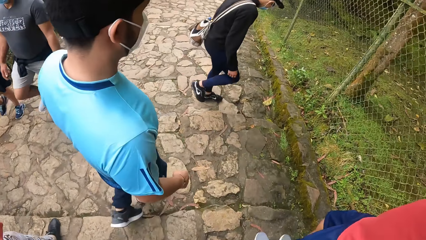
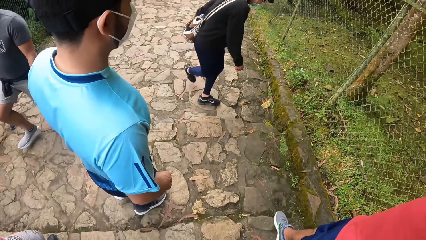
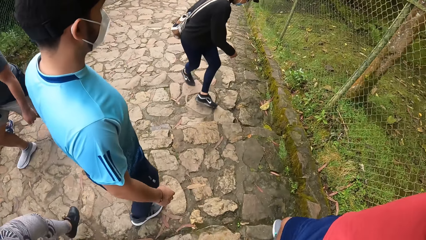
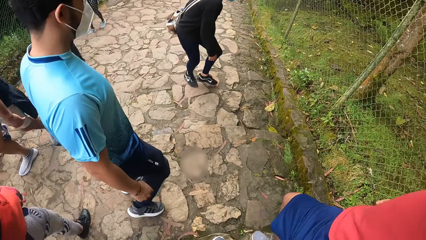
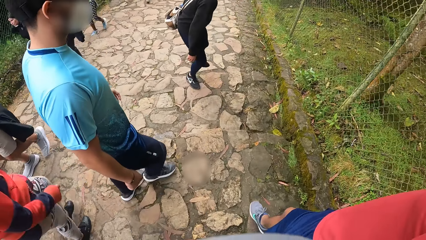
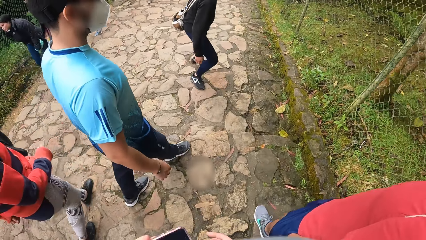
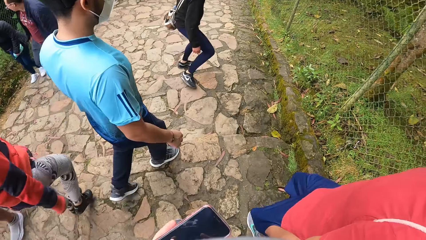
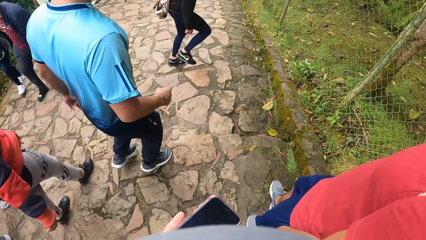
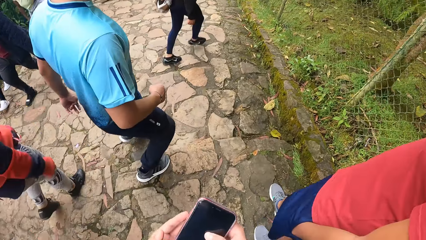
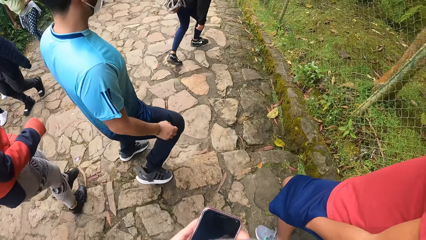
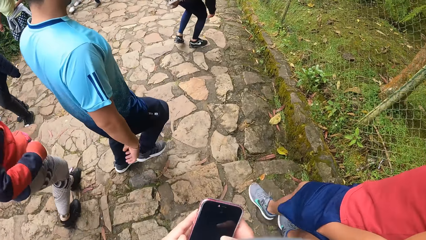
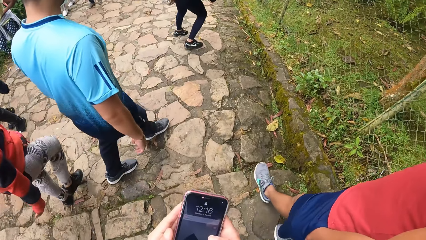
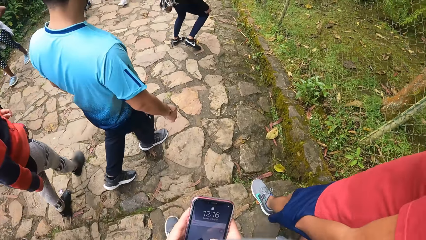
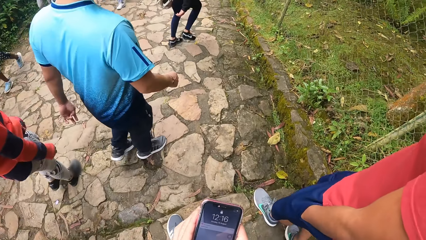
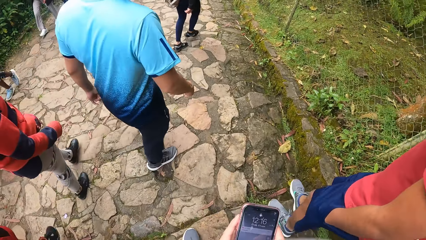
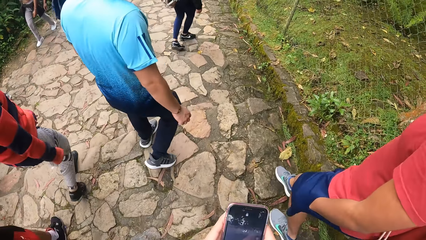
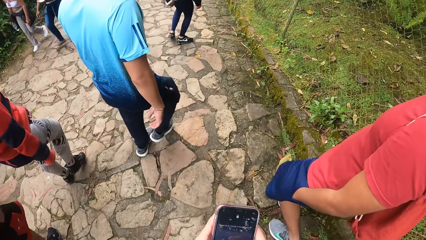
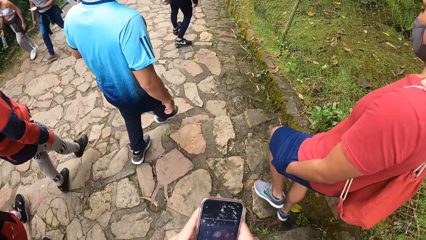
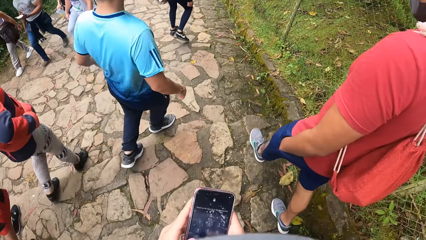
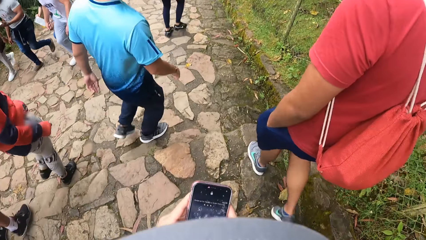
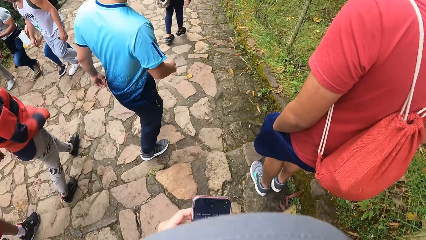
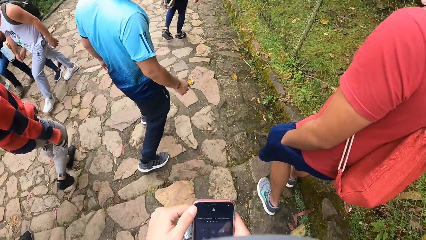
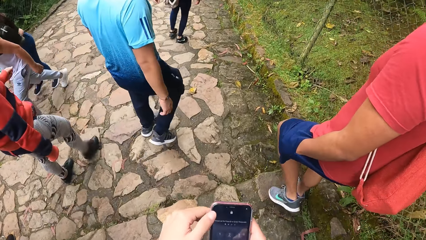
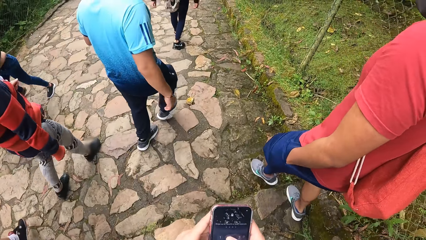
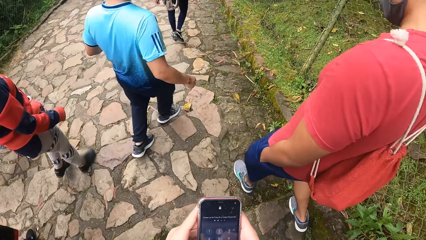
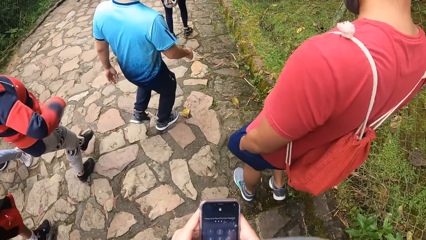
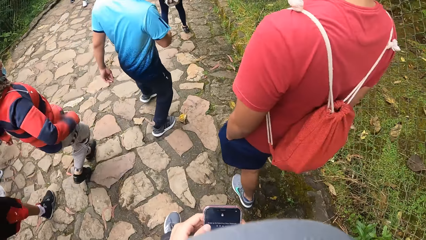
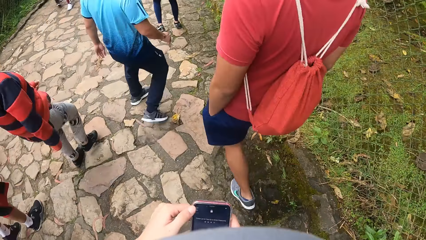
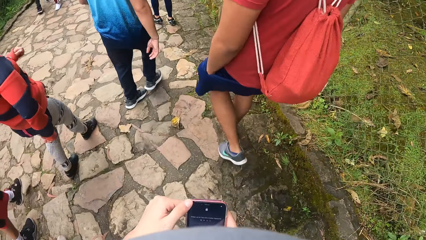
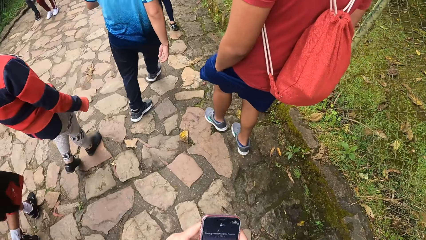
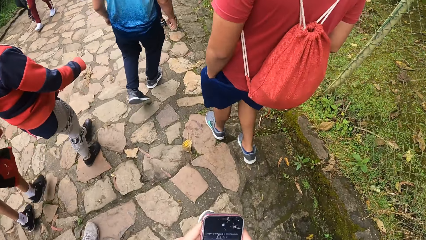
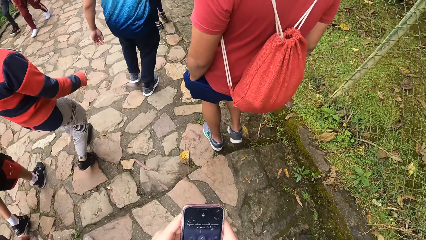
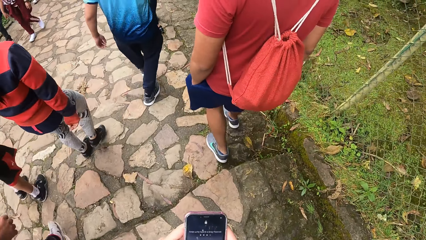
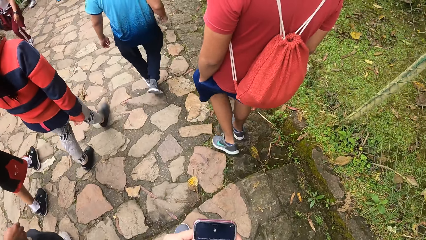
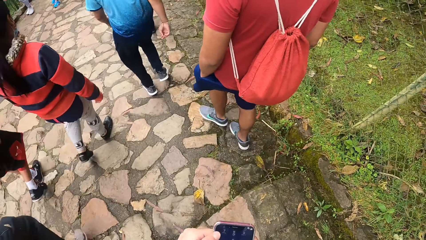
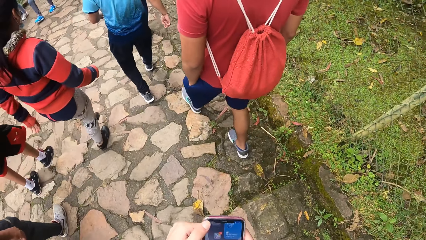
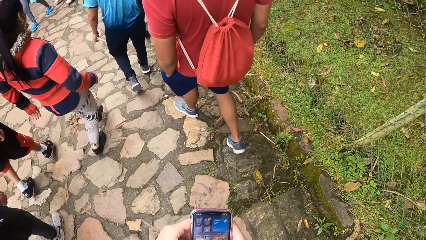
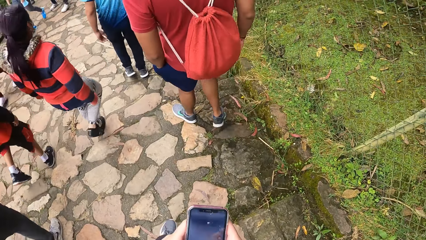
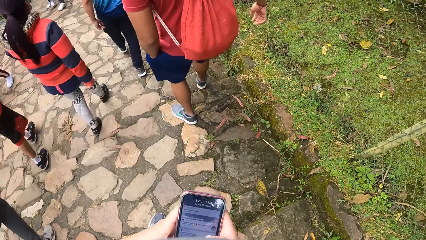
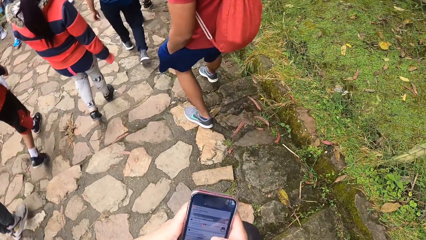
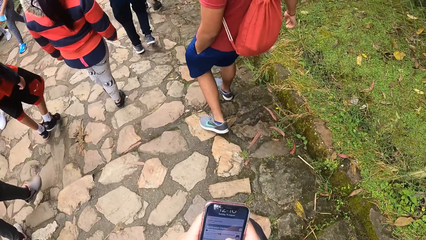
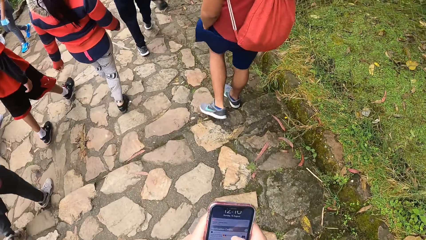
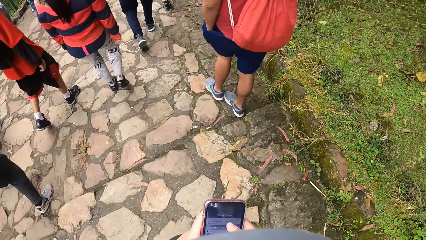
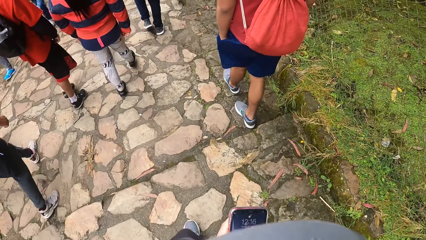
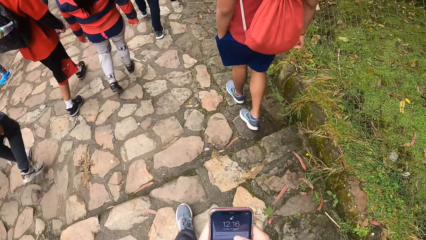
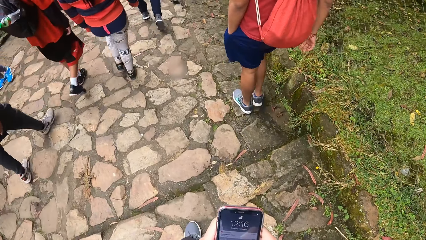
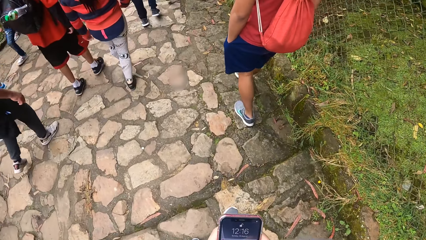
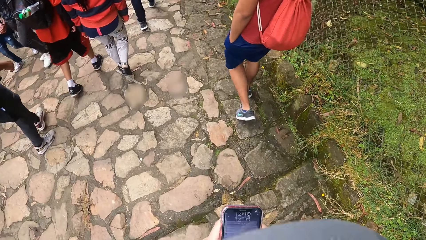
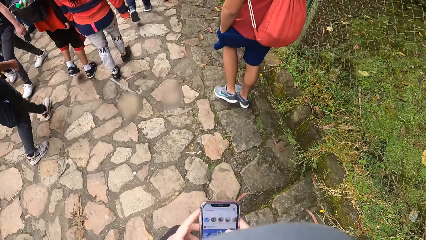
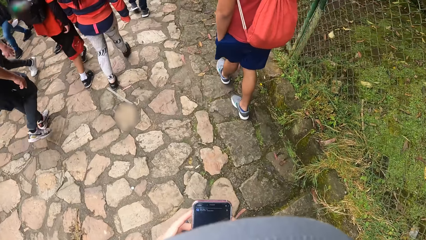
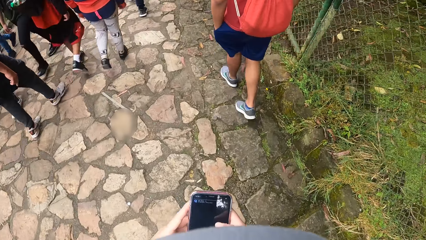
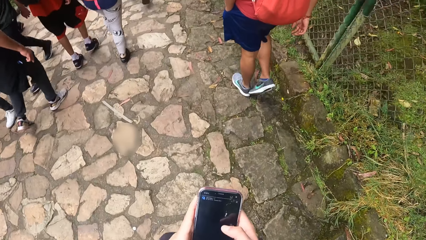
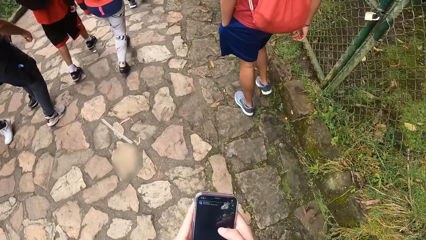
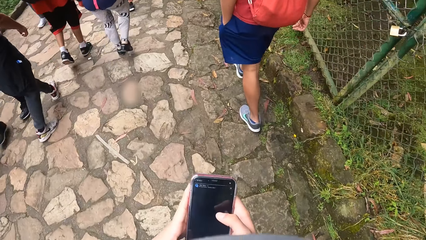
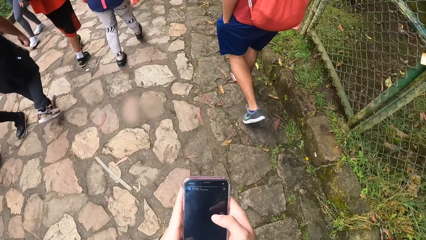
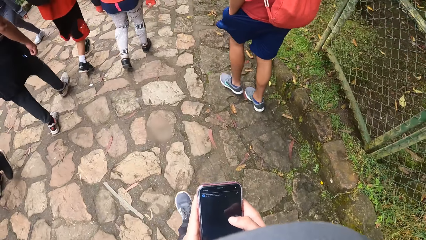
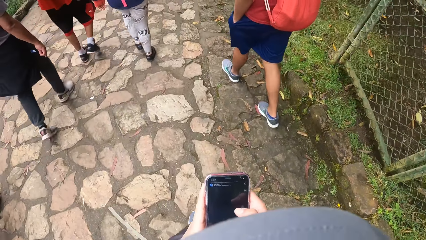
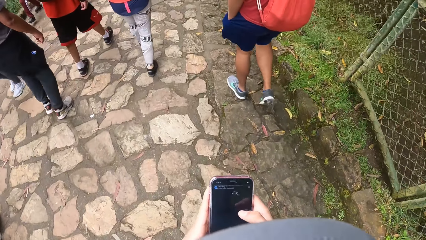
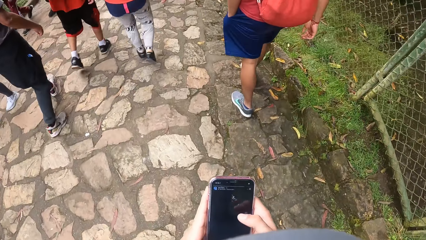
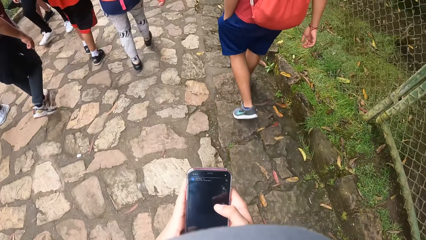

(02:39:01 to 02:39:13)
The camera wearer operates his phone with his hands. He holds the phone. He walks.

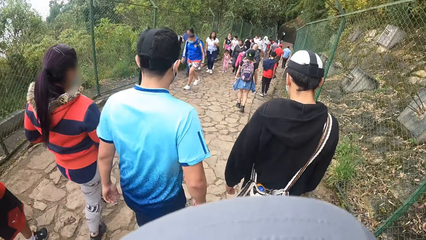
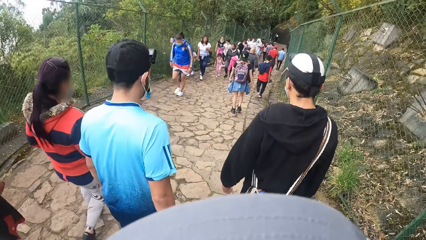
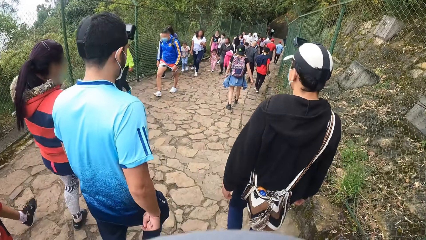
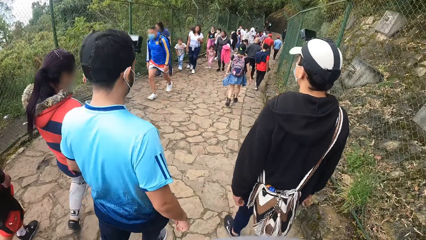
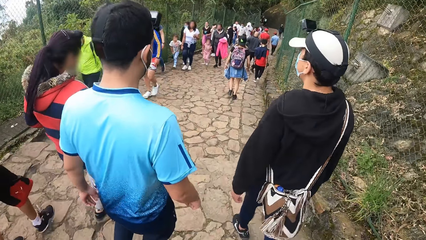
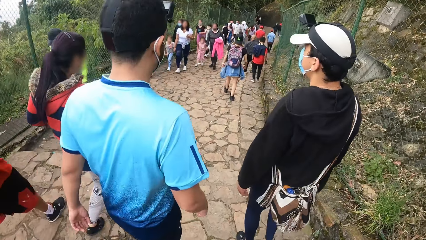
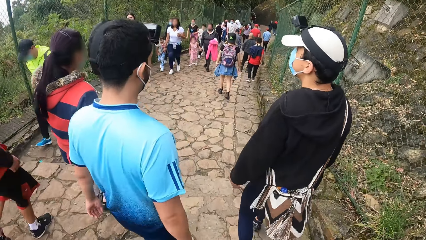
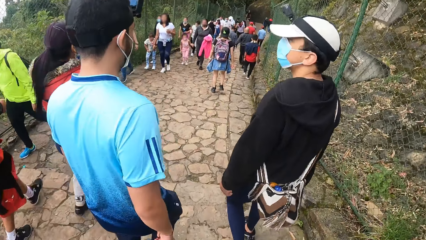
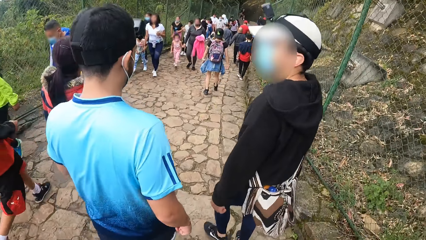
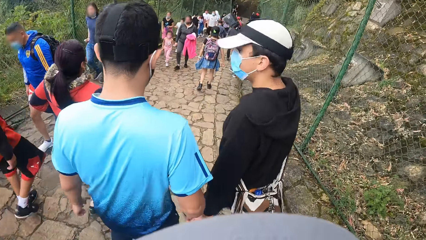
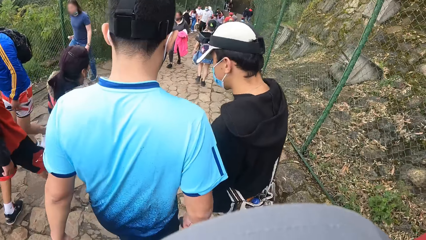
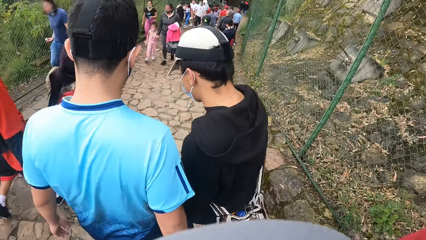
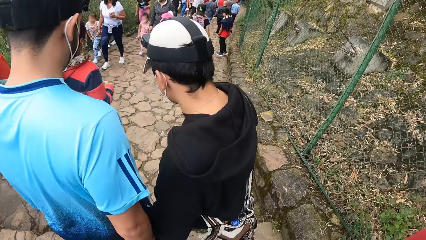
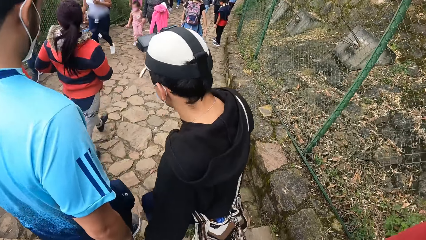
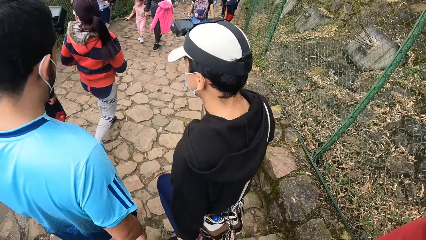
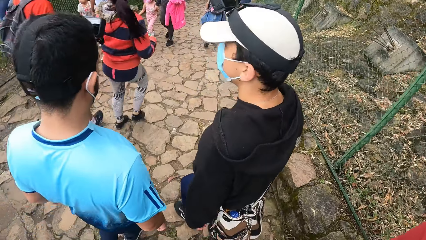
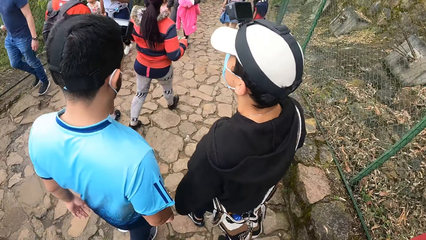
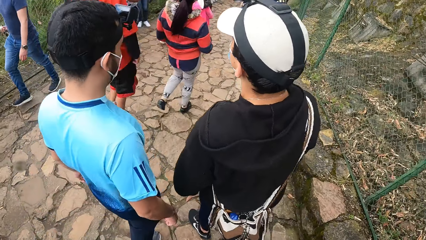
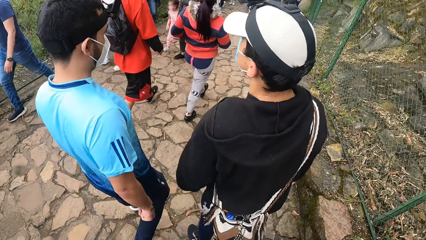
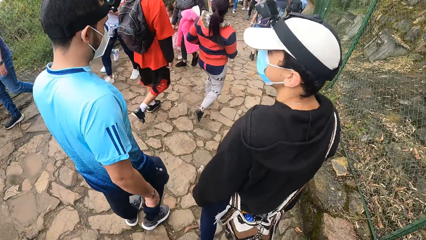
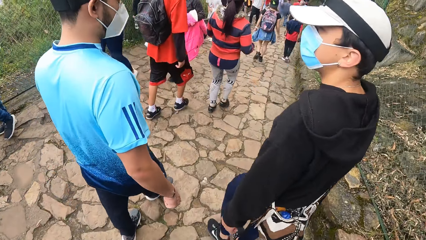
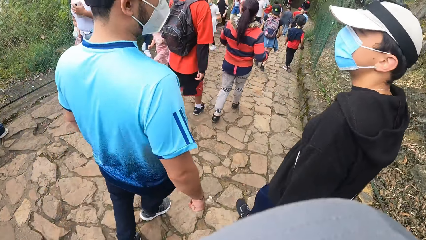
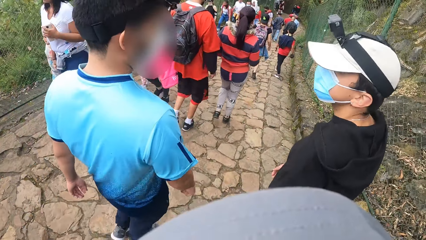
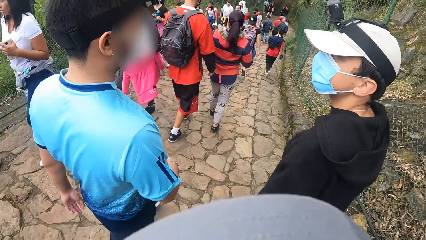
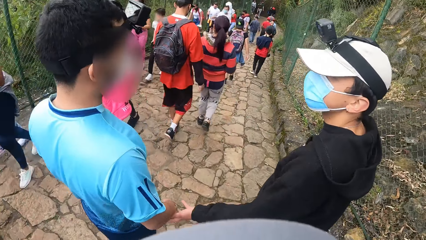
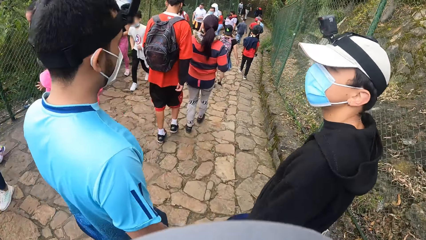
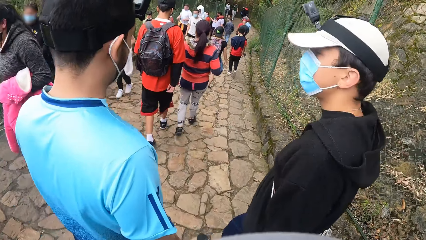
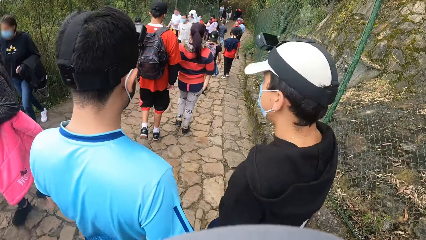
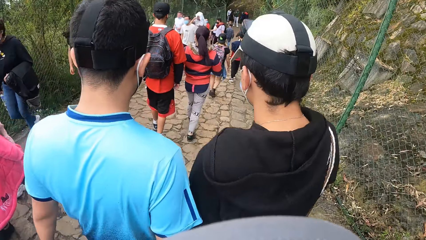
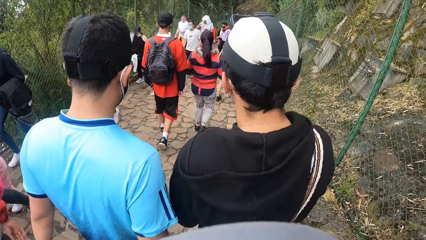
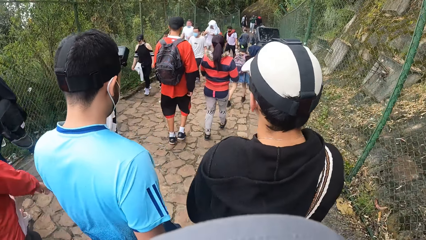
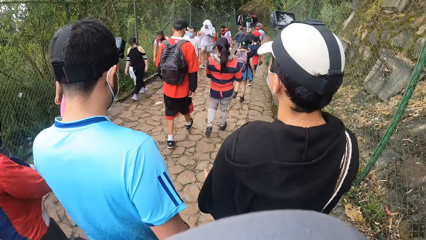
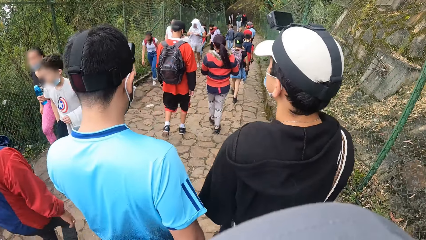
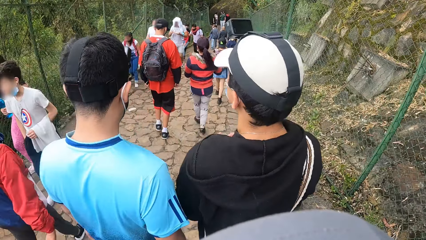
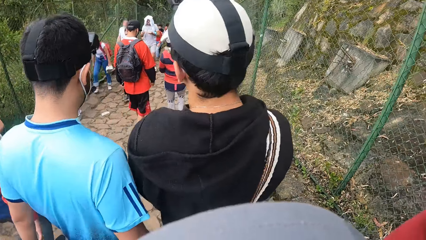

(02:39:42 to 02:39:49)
The camera wearer interacts with a man, another man and a third man.
